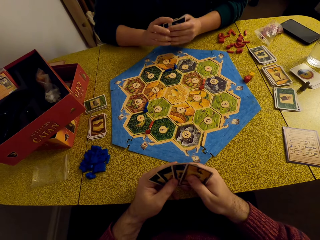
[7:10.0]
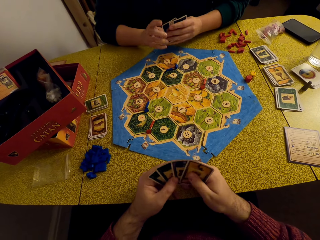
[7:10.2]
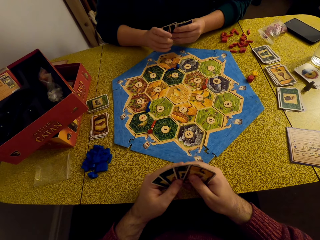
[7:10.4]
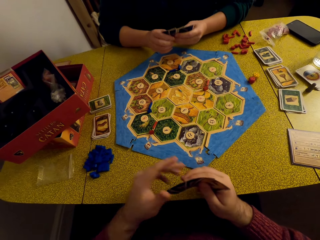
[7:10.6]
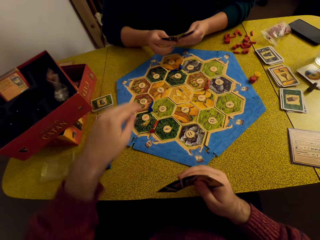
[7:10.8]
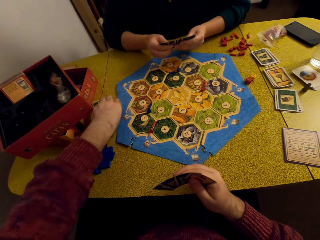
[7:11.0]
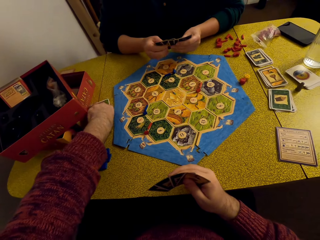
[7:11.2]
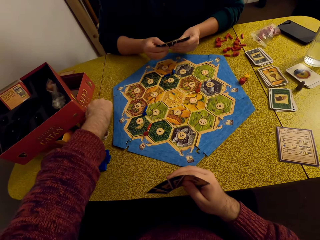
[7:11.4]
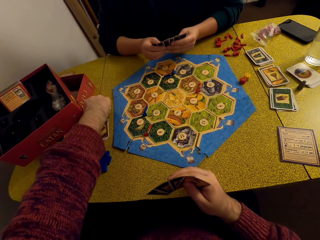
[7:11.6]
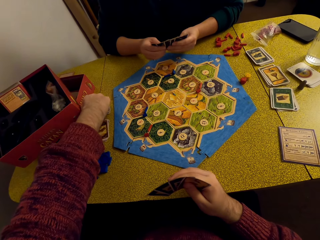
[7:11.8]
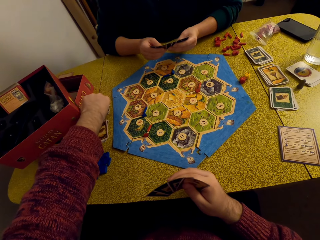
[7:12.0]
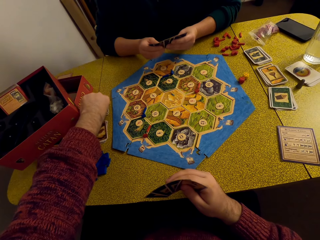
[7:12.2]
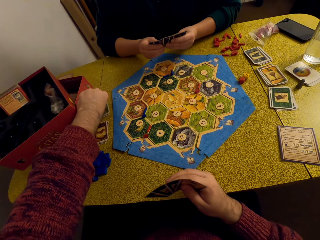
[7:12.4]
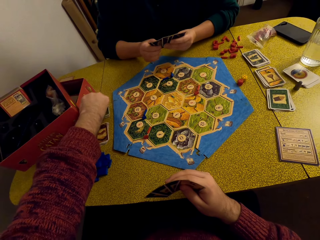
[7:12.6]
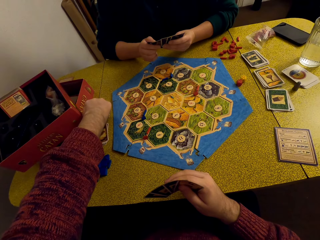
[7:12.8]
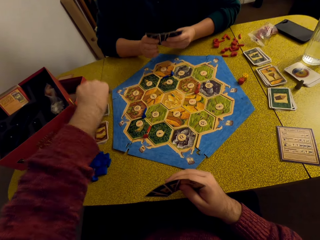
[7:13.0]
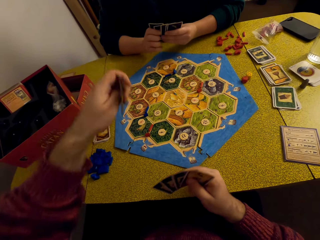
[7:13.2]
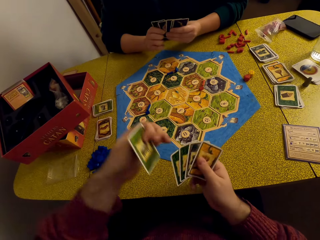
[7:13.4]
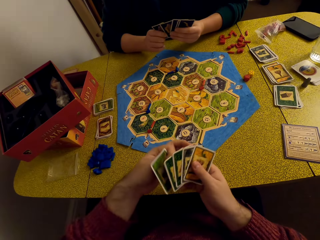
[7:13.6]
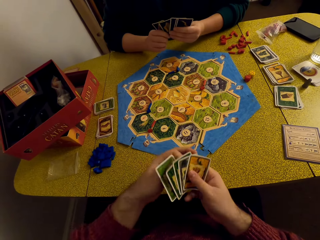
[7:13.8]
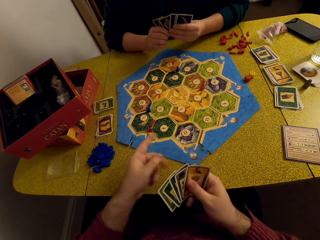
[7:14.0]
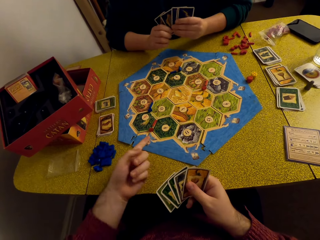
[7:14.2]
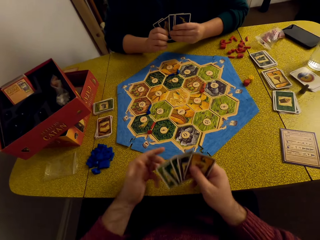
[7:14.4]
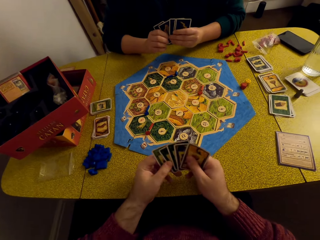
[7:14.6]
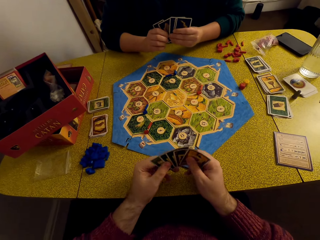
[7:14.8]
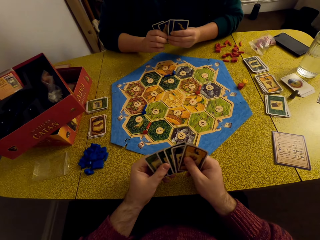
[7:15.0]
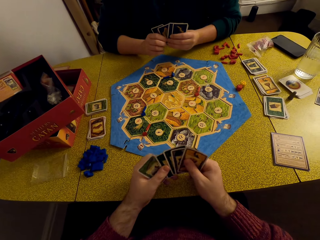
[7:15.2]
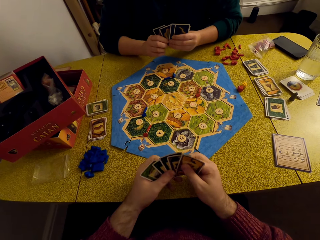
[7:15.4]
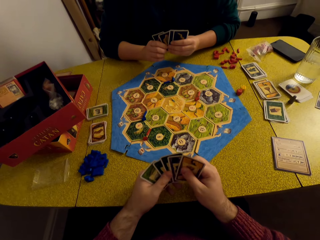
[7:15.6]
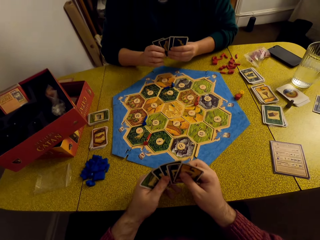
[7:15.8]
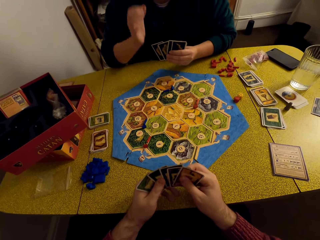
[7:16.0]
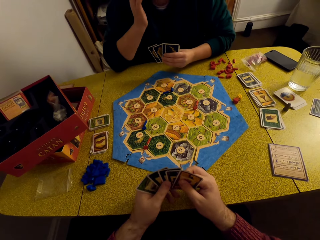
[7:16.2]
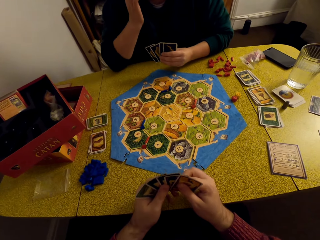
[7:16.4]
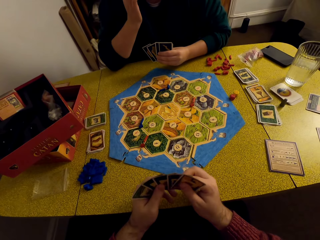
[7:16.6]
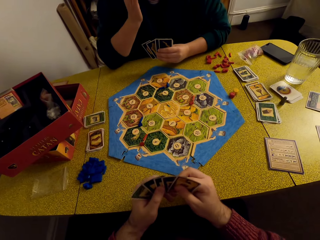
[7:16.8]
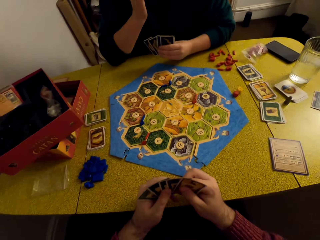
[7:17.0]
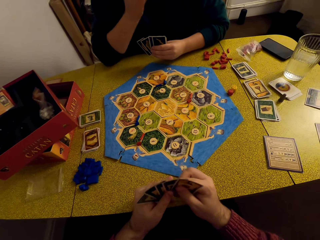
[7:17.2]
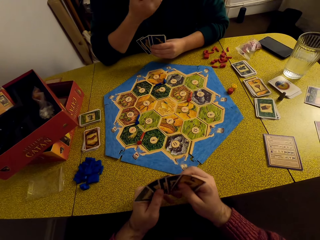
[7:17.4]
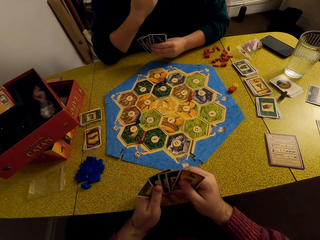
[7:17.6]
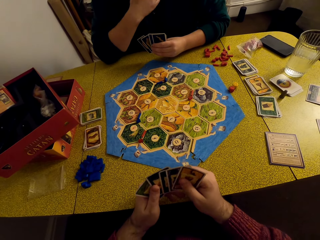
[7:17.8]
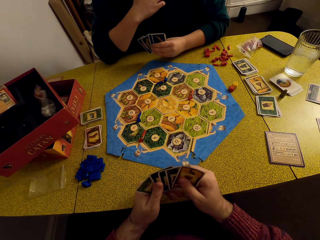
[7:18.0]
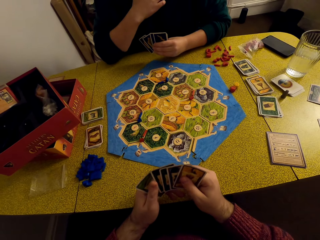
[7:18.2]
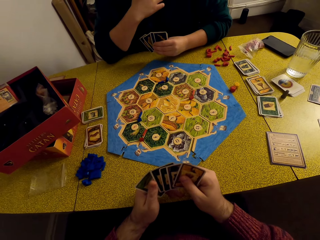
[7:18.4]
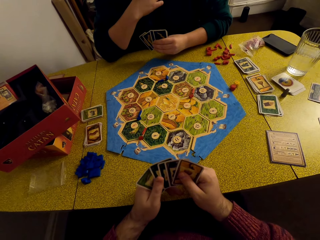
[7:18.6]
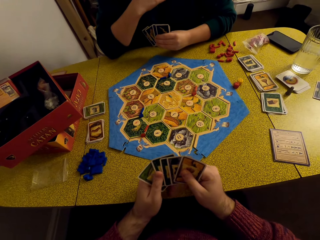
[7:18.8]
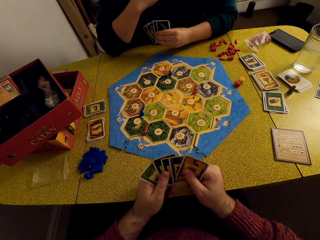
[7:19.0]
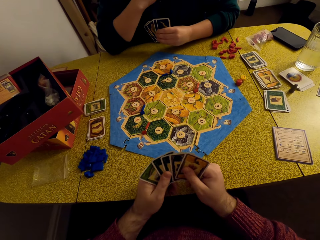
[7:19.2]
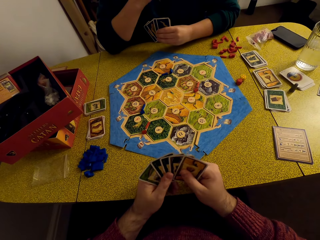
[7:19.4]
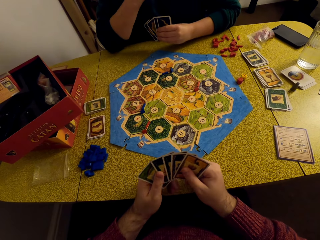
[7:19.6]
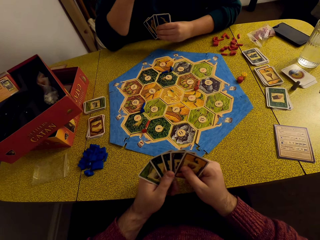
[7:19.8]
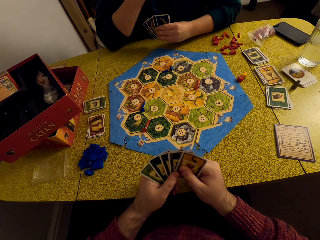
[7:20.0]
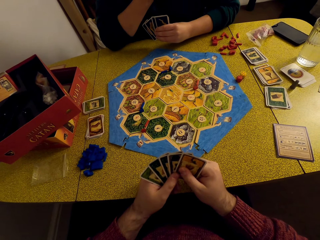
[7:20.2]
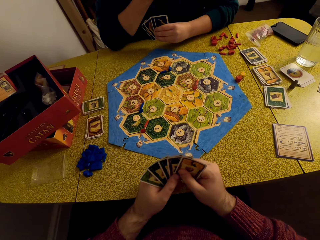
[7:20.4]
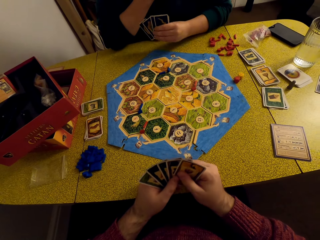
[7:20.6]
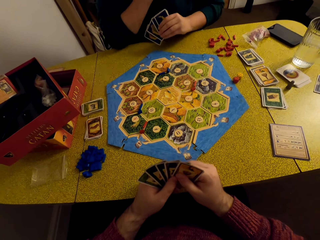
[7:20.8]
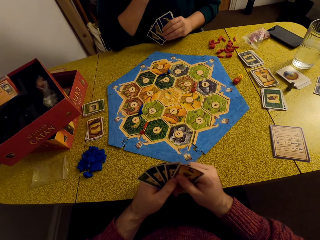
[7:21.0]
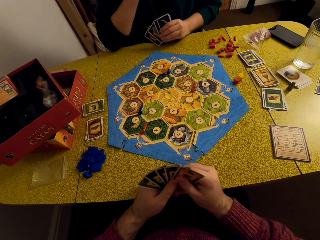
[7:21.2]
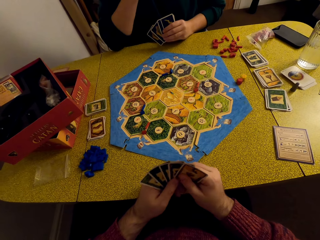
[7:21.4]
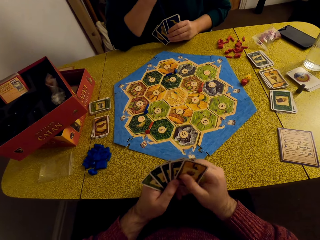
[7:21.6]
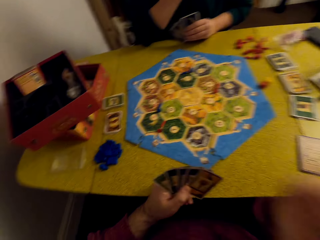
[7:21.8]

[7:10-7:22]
The camera wearer picks up a card. He places the card in his deck and talks to a woman.

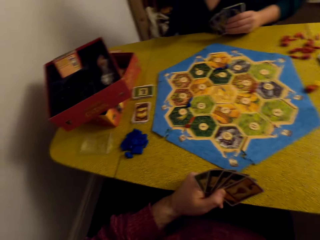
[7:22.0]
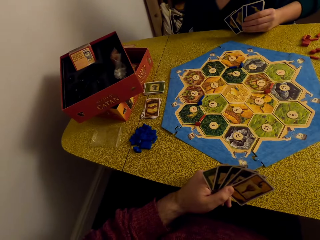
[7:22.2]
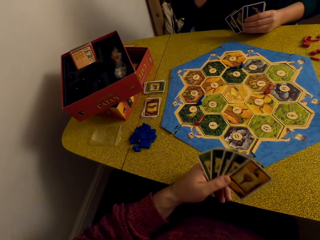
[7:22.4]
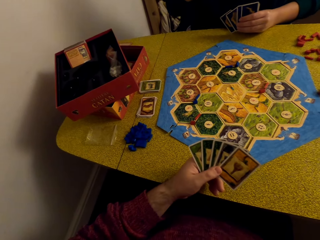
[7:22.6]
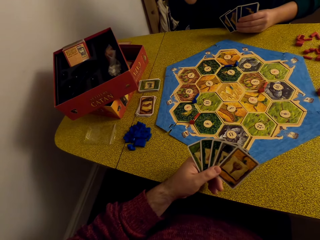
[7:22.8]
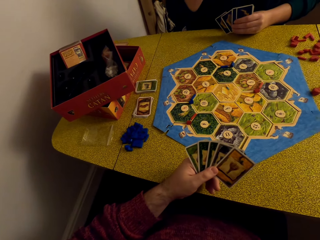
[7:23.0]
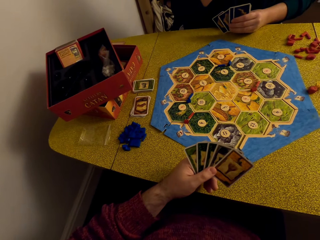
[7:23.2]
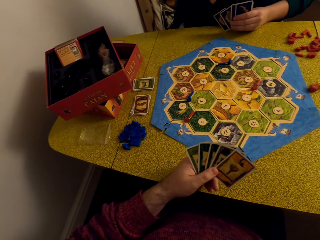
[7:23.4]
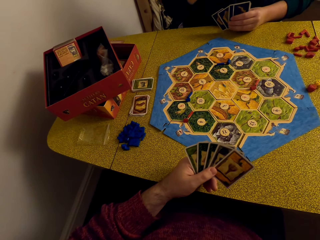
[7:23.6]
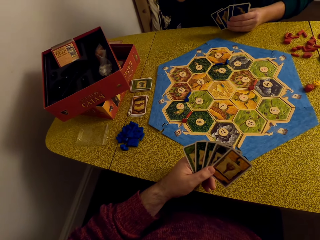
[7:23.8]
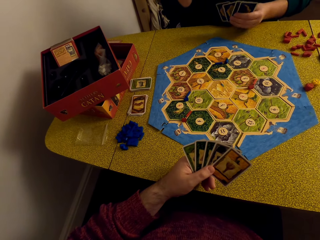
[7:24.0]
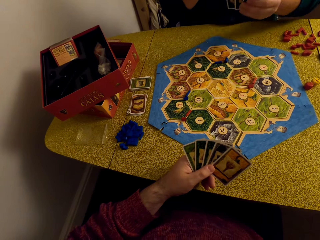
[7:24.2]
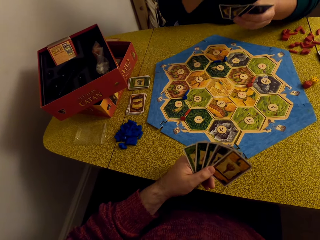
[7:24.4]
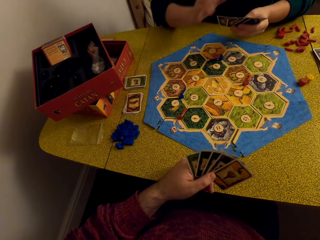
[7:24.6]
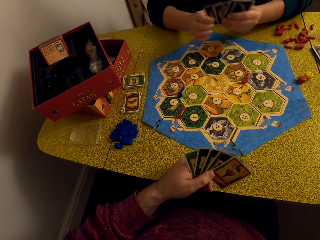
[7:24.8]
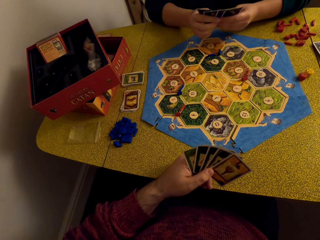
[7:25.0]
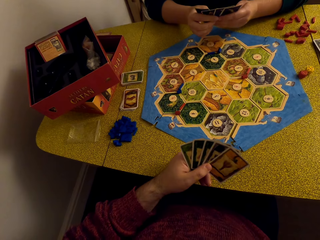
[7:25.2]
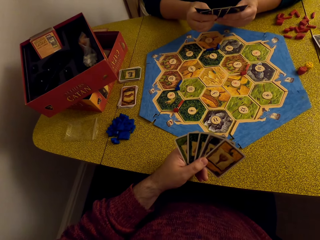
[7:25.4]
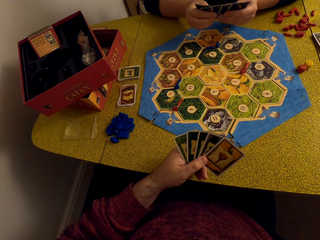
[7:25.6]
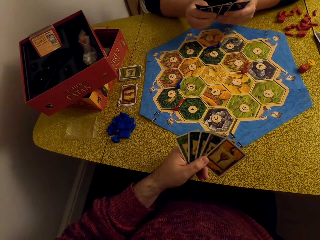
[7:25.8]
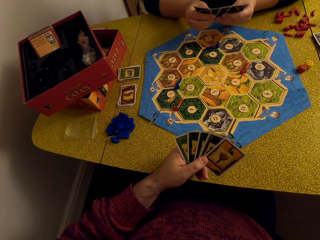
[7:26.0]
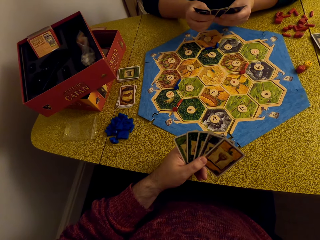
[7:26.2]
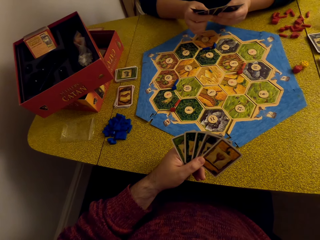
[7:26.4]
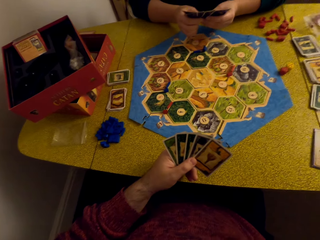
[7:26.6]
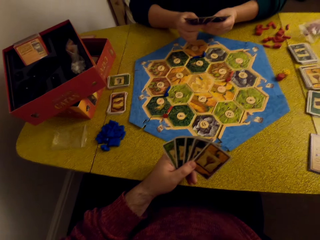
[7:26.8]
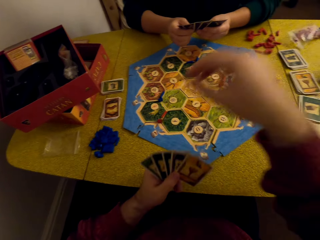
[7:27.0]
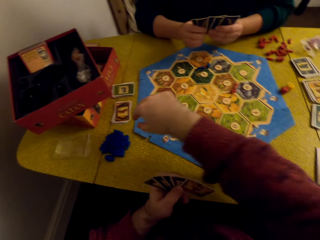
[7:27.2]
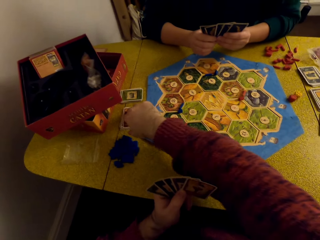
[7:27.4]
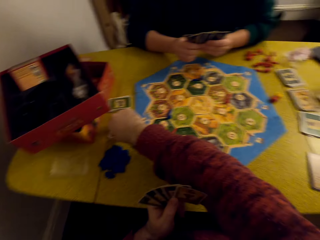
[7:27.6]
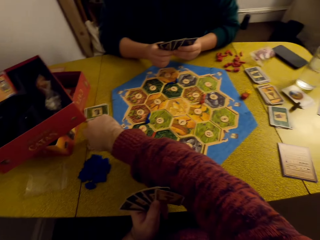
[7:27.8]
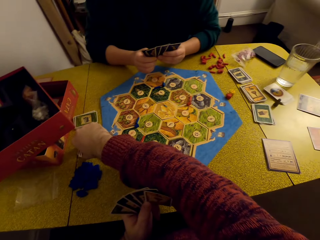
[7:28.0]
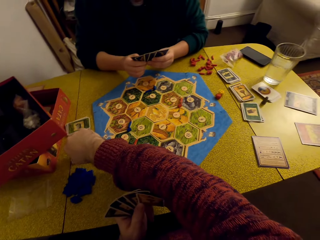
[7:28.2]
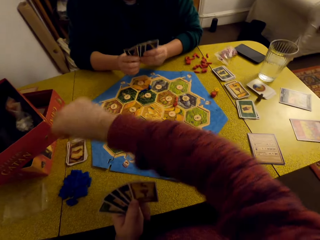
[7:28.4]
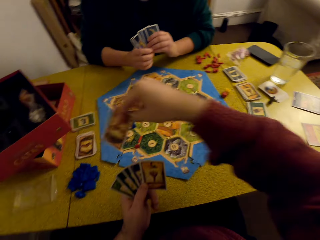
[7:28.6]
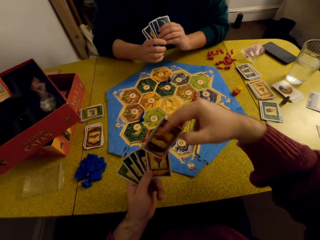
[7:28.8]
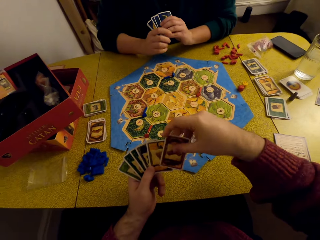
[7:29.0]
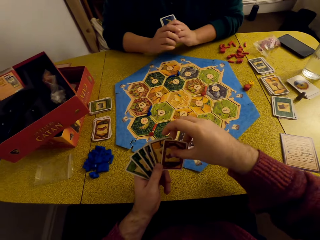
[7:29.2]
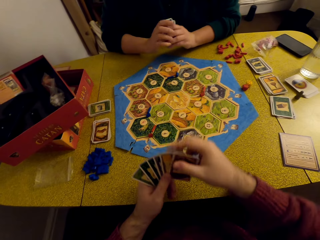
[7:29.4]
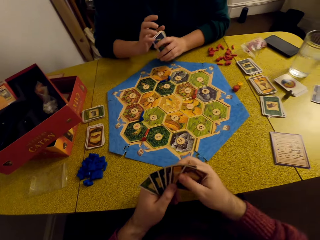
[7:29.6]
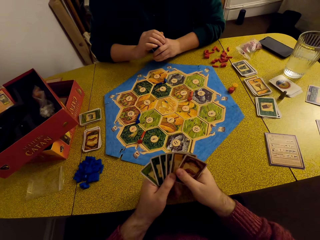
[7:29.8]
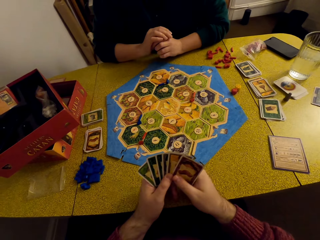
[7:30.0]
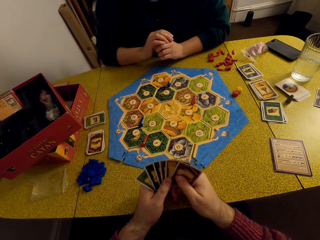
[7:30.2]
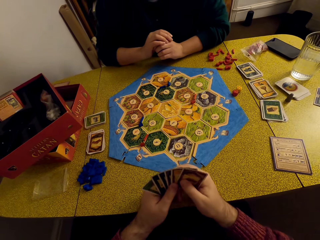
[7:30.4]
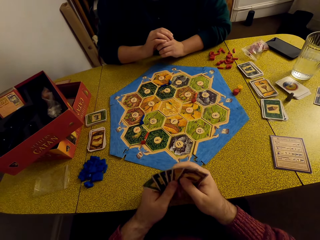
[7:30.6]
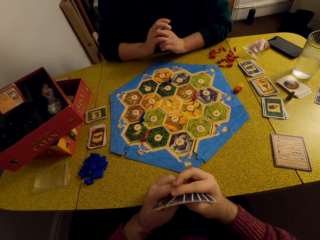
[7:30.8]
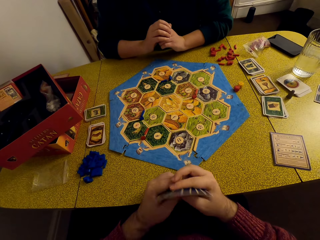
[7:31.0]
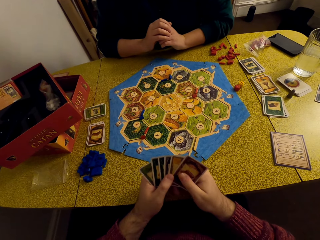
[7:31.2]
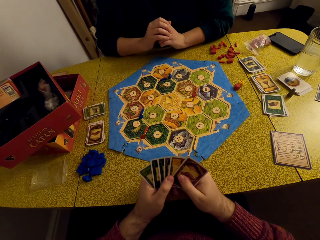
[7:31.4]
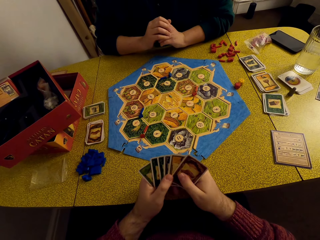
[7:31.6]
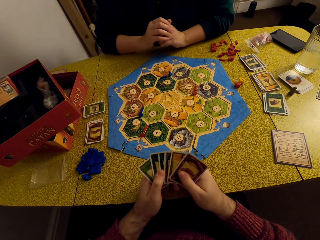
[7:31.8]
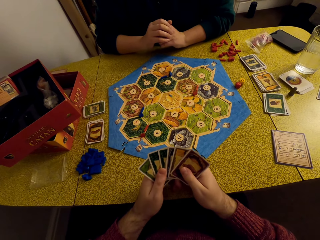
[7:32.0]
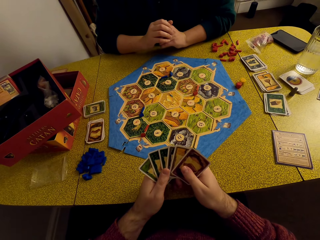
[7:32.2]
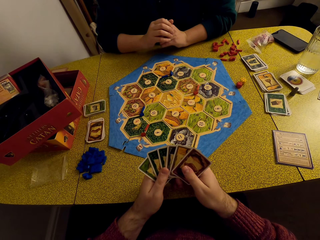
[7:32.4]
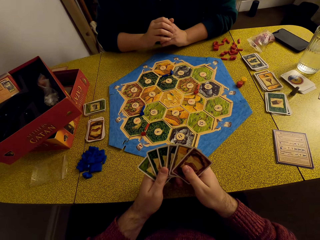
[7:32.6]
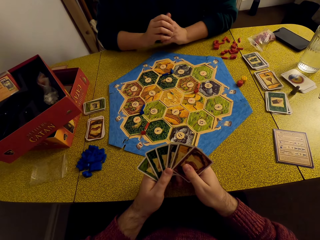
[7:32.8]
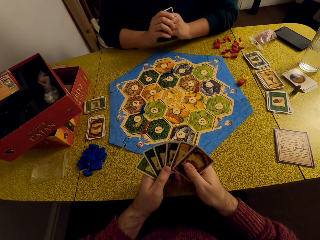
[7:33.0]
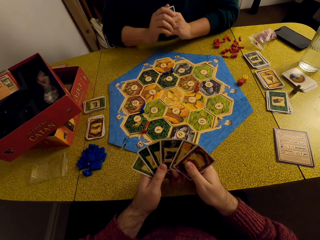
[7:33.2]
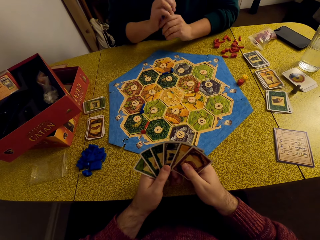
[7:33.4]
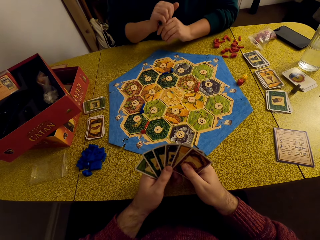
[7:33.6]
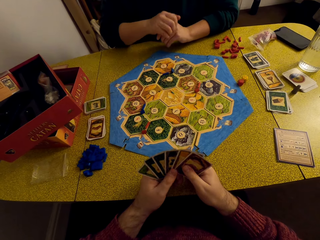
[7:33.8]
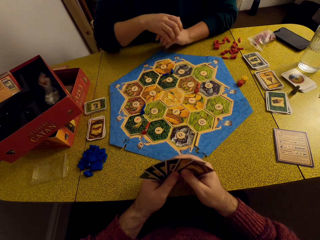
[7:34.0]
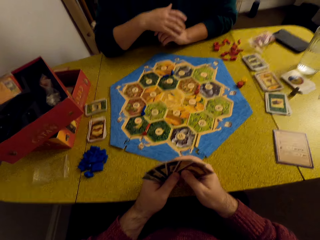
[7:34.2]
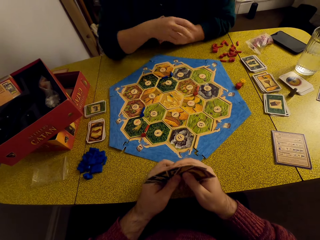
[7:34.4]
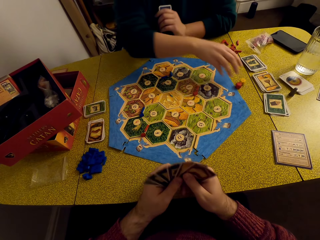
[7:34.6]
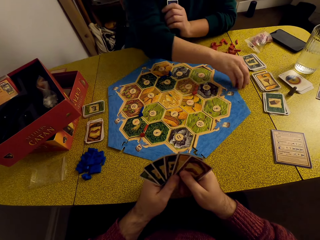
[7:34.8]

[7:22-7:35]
The camera wearer picks up another card. He places the card in his deck and stares at the game board. A woman talks to the camera wearer.
